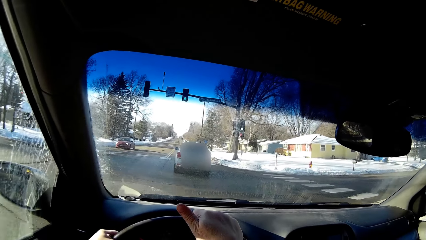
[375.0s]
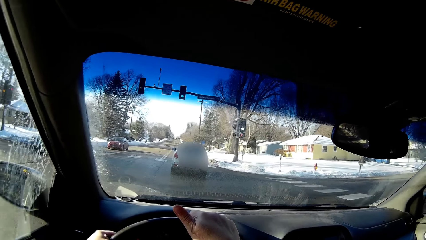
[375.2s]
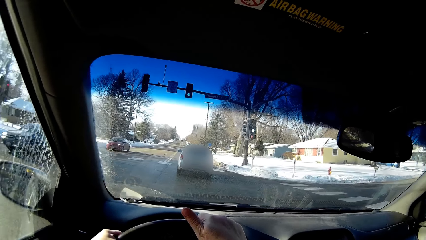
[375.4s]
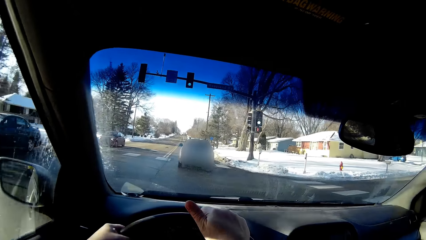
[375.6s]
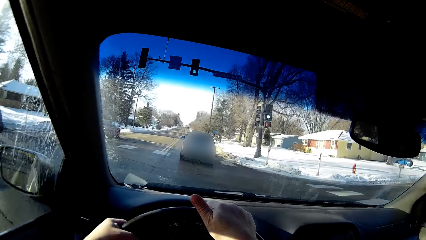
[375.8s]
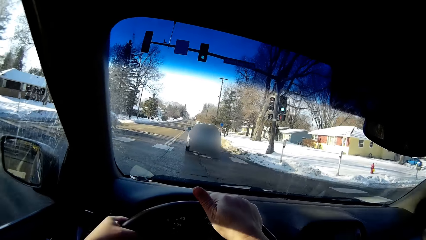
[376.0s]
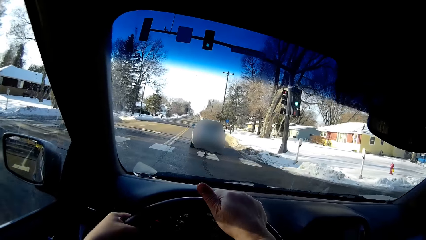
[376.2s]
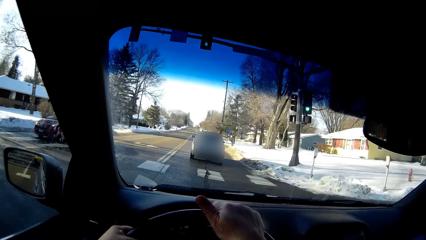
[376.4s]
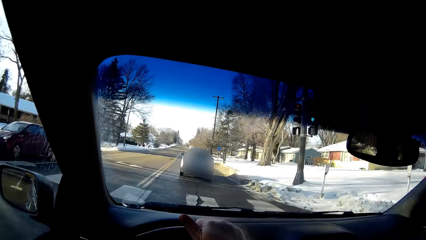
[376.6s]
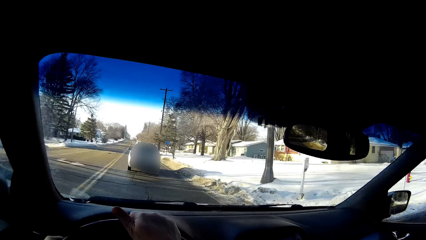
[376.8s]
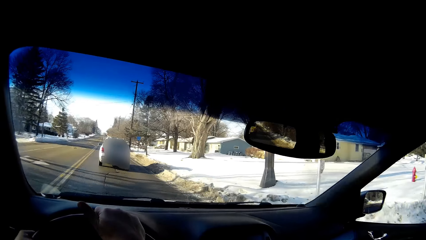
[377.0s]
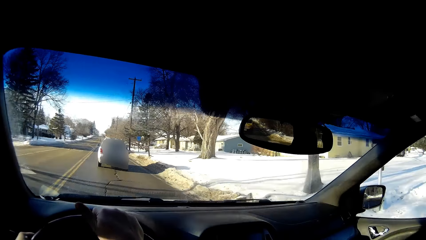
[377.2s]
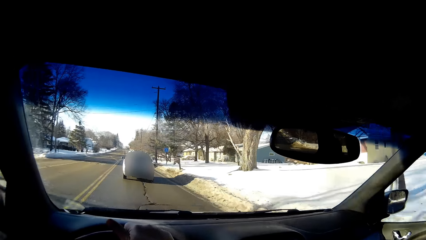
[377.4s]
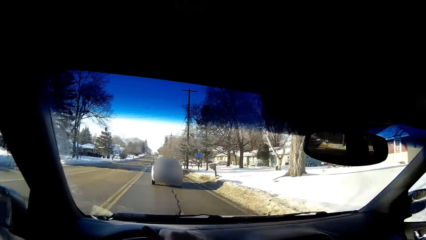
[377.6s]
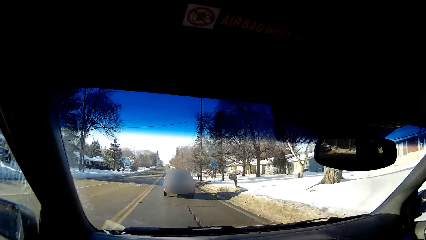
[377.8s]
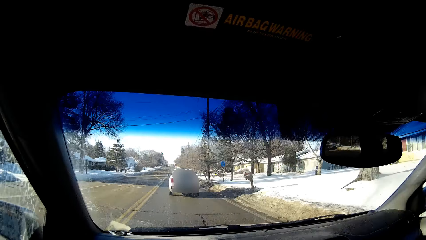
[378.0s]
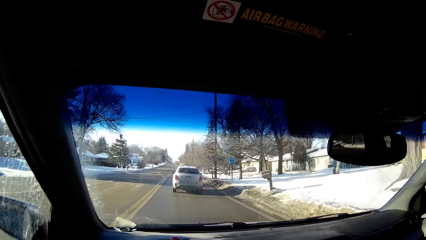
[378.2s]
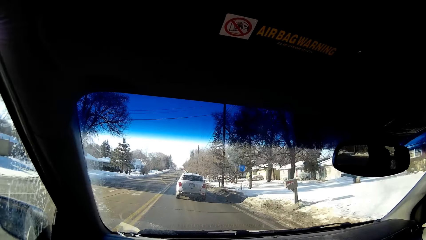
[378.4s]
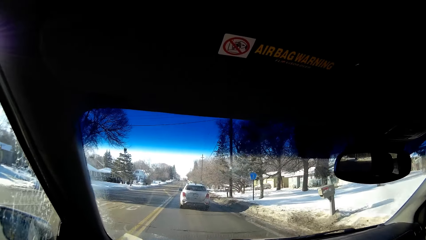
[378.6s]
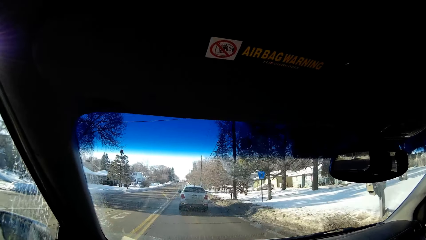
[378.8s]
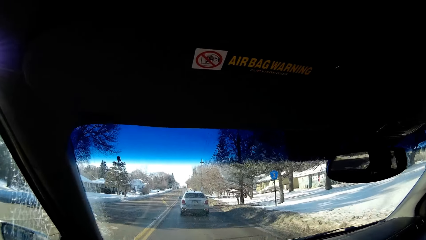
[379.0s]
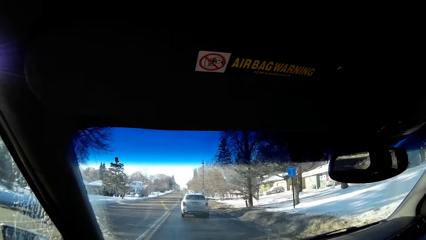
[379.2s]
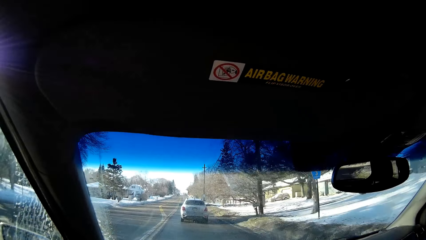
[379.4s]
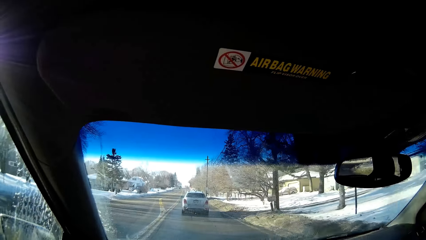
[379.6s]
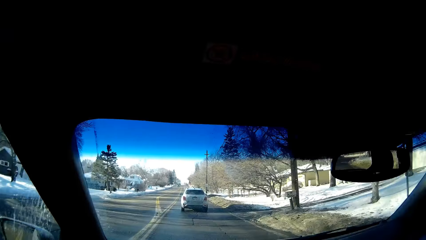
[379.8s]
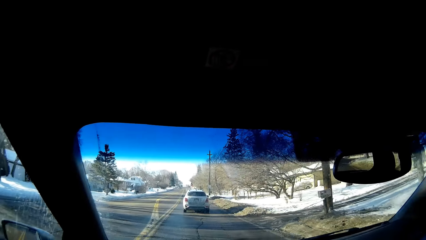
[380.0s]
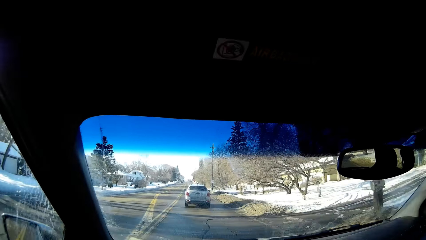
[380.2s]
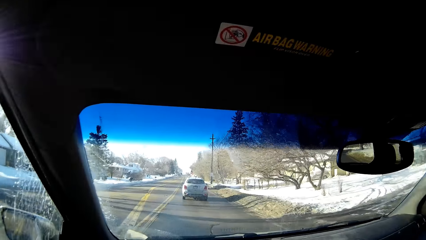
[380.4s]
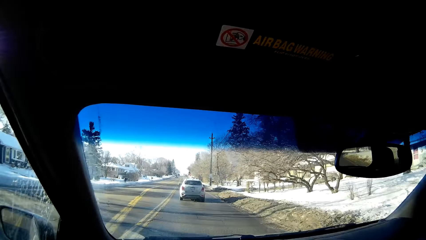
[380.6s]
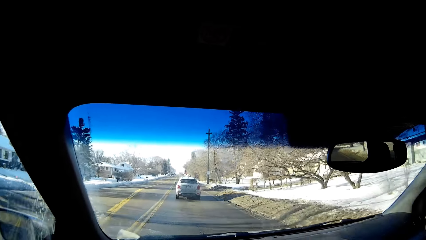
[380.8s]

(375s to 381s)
The camera wearer drives the car on the road.

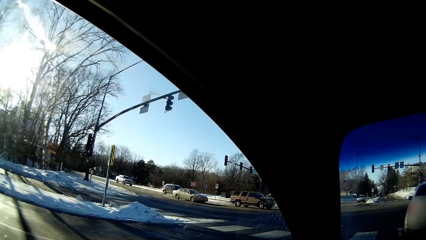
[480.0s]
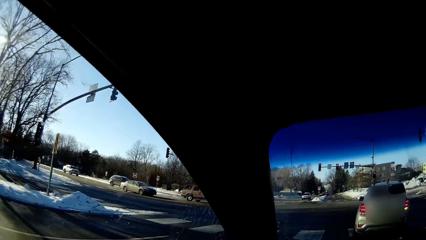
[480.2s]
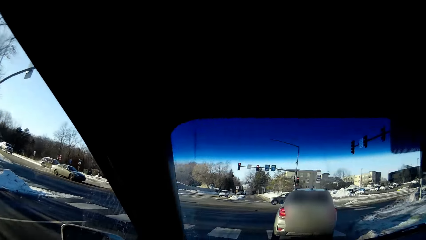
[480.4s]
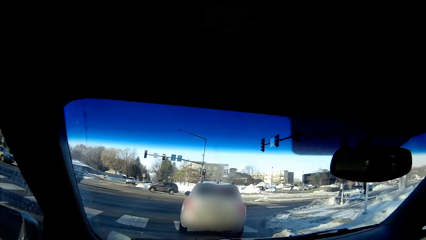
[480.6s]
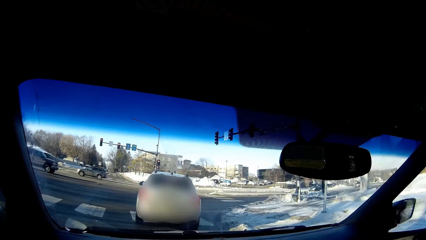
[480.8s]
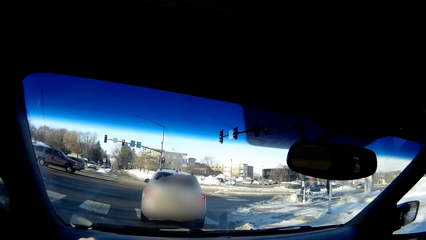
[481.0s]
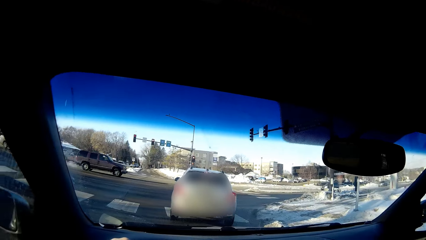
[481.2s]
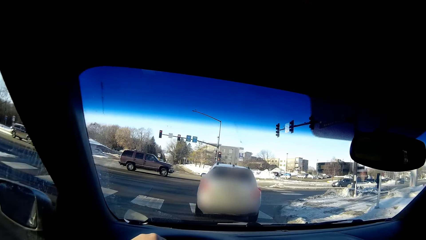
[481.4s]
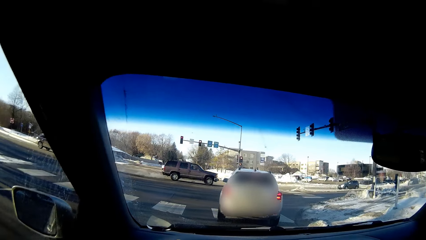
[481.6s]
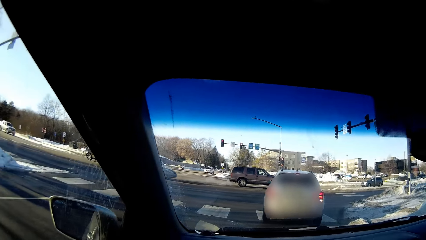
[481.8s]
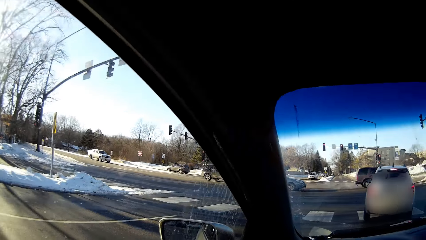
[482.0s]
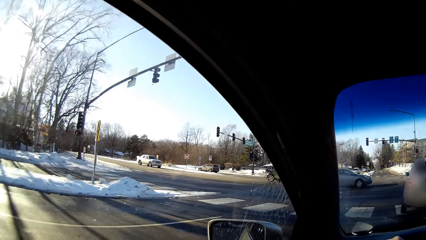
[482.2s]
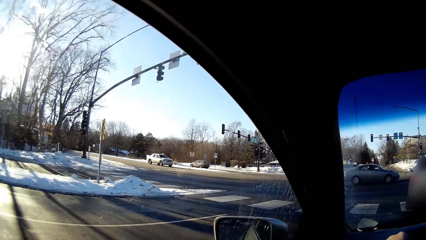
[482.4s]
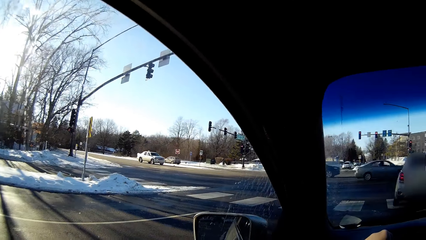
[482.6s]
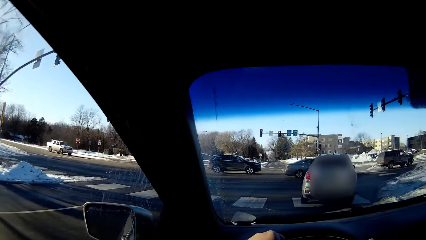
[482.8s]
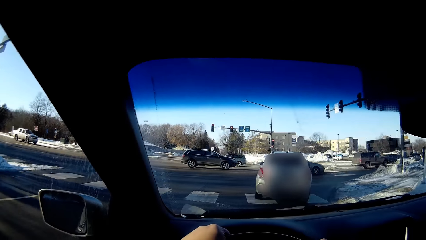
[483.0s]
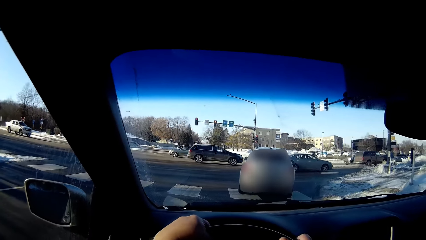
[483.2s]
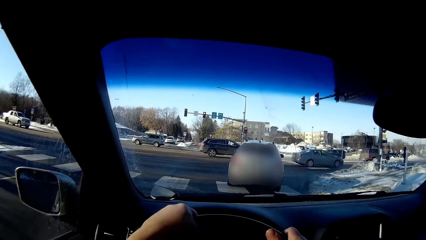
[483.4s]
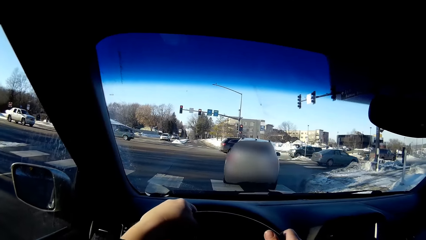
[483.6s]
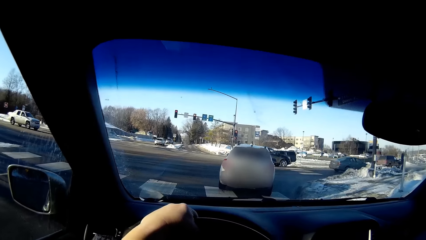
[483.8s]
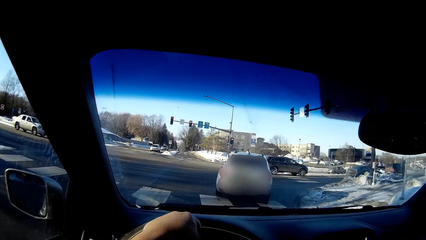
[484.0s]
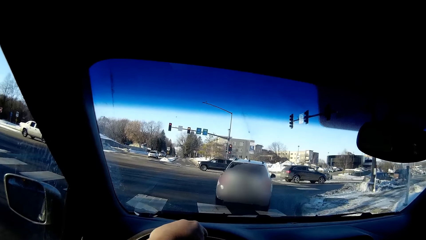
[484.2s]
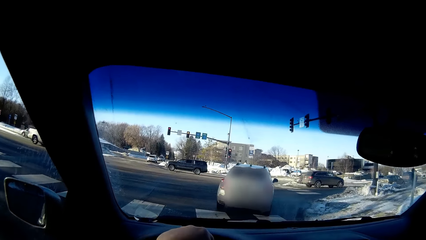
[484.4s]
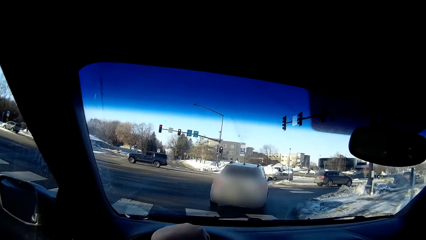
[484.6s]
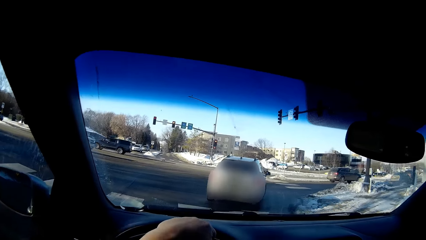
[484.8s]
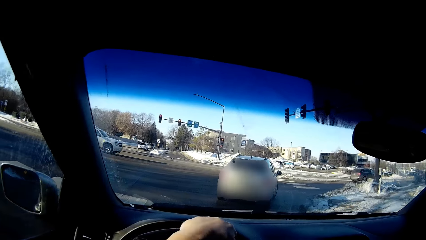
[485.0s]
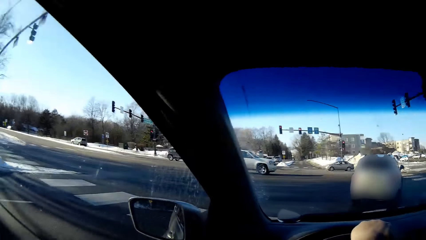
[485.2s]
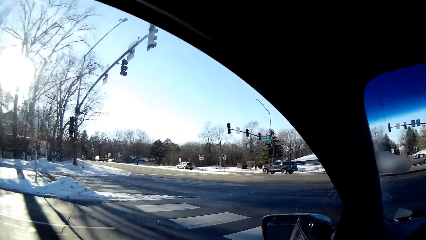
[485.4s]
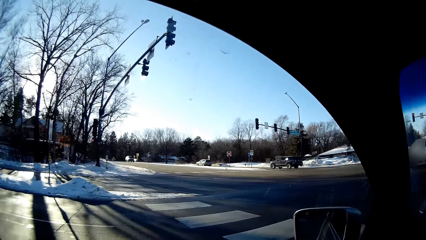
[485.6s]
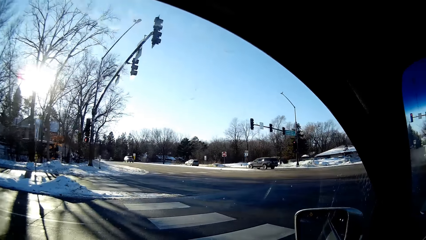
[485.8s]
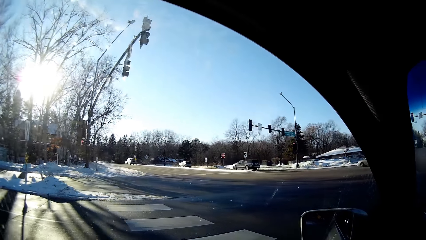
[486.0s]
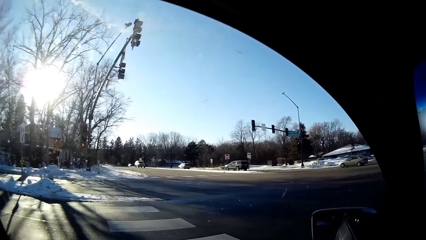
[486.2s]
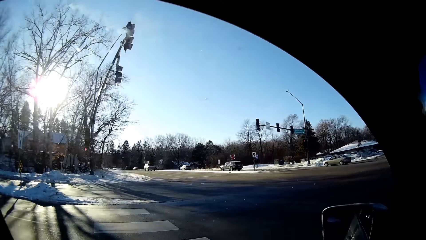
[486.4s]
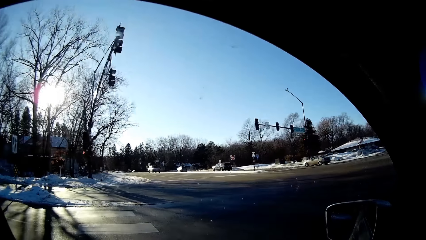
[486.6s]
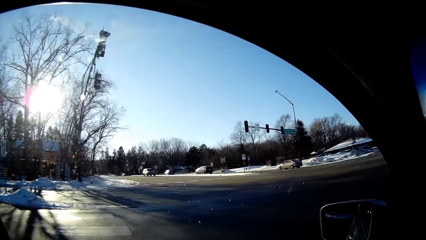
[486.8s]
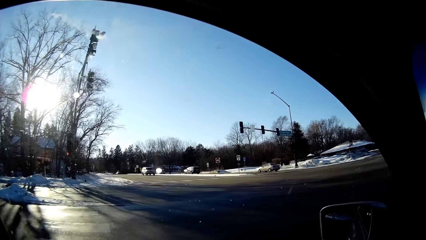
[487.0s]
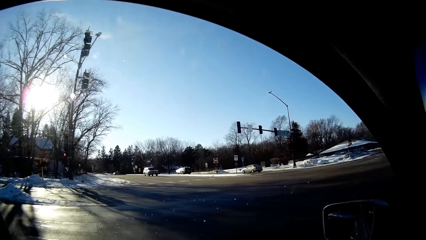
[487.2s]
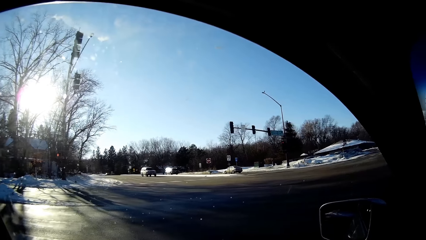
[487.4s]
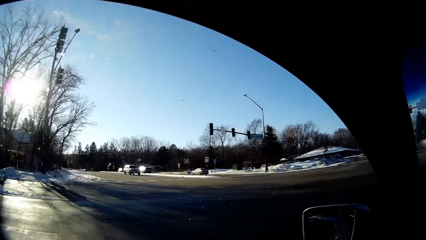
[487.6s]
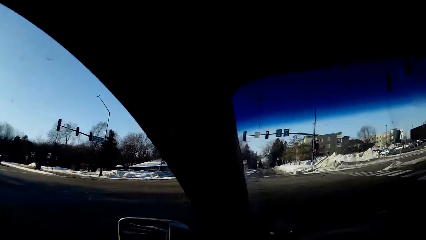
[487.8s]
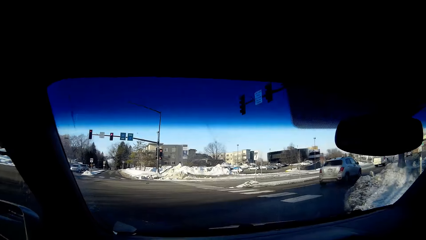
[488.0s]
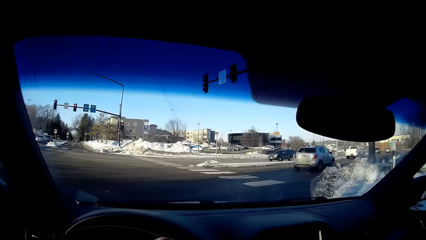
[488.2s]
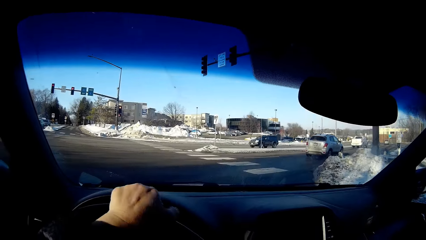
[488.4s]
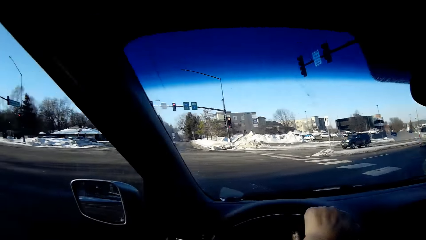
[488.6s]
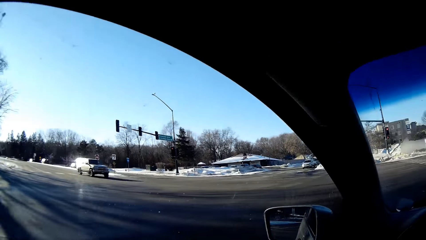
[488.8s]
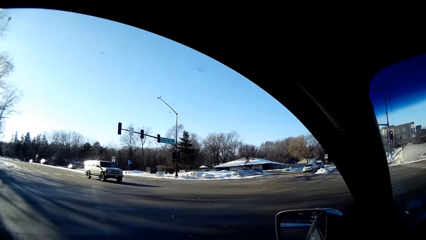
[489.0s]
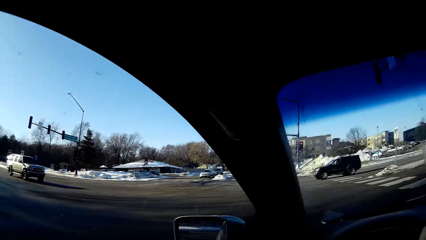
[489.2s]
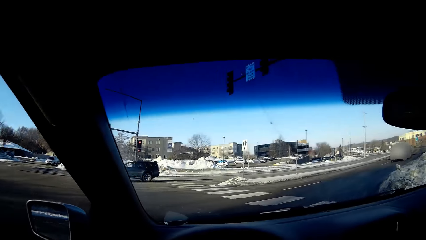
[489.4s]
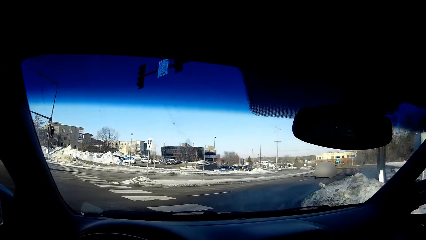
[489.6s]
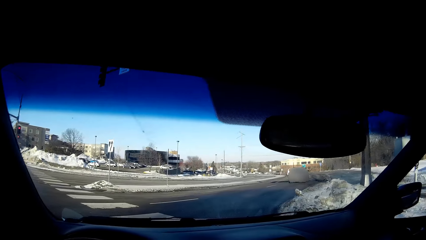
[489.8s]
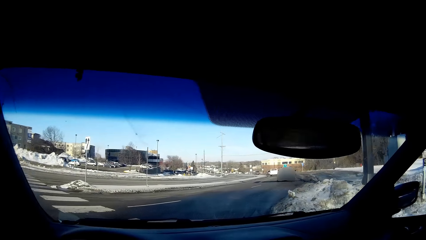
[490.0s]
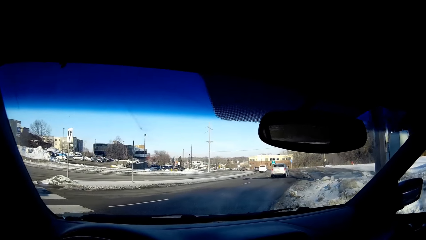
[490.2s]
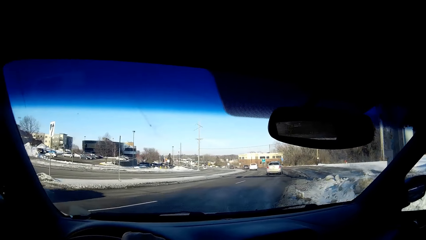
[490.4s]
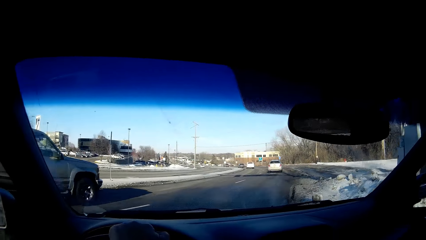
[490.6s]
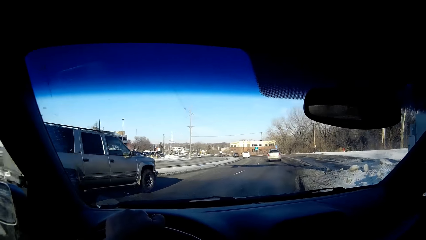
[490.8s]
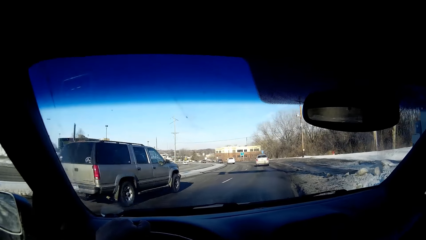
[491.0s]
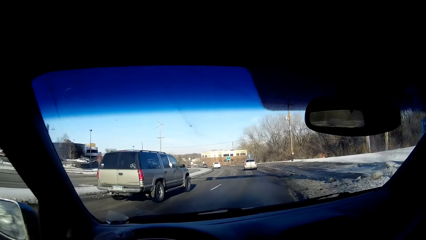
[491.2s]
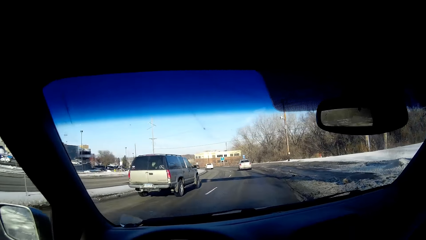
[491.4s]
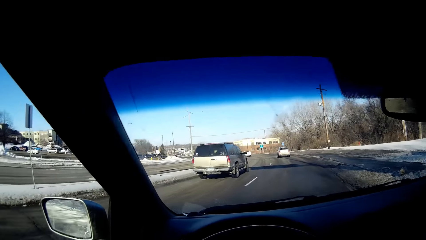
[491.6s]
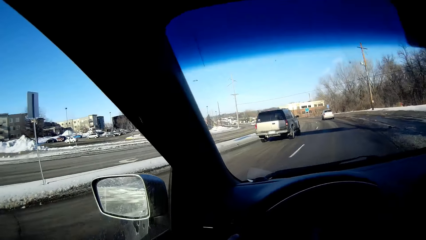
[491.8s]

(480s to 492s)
The camera wearer stops at the road. They drive the car.
